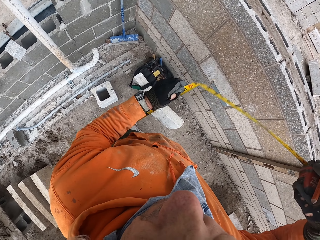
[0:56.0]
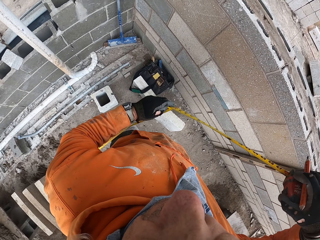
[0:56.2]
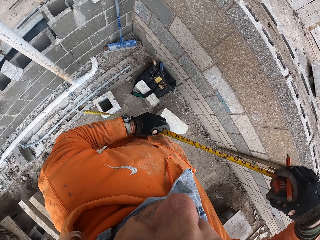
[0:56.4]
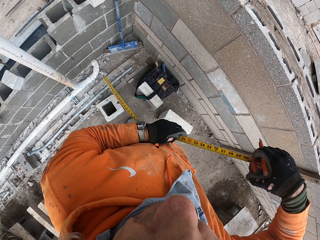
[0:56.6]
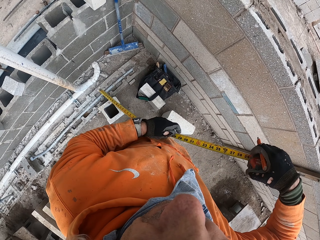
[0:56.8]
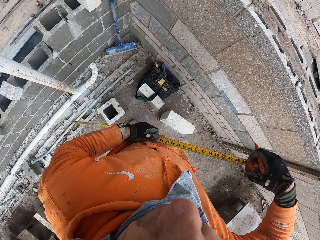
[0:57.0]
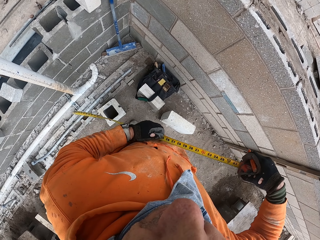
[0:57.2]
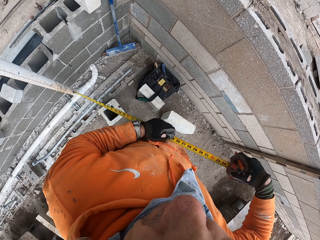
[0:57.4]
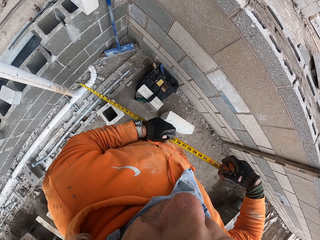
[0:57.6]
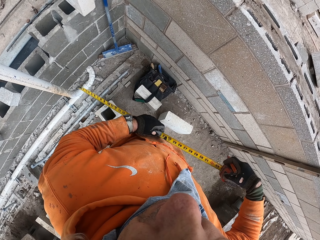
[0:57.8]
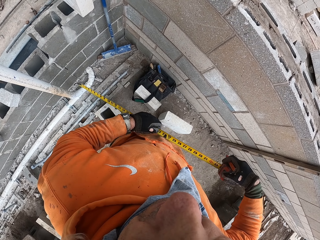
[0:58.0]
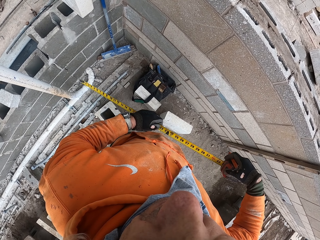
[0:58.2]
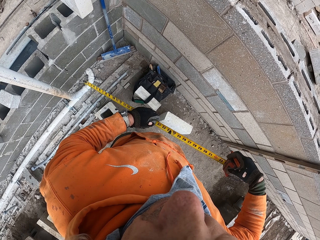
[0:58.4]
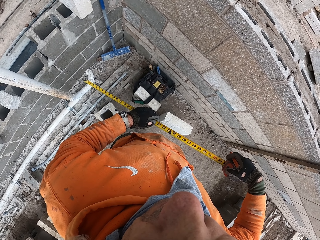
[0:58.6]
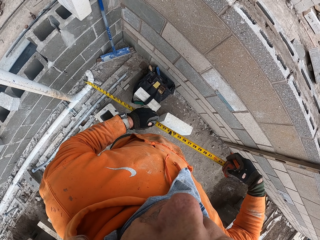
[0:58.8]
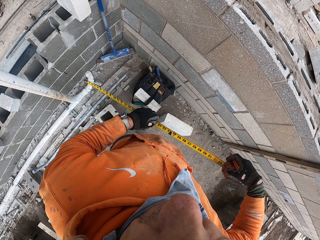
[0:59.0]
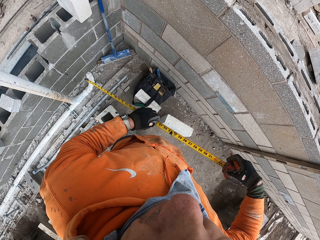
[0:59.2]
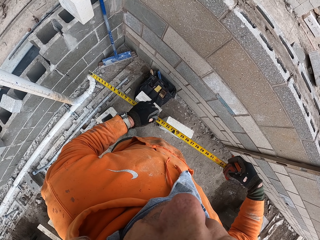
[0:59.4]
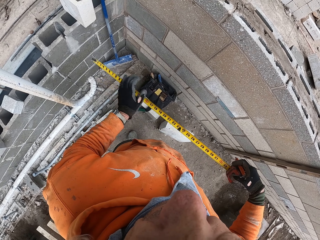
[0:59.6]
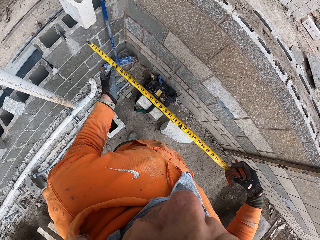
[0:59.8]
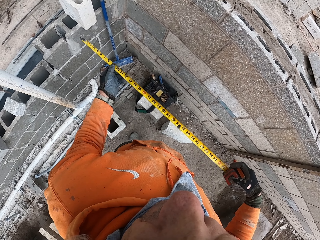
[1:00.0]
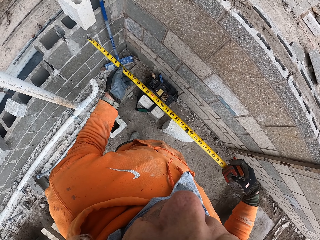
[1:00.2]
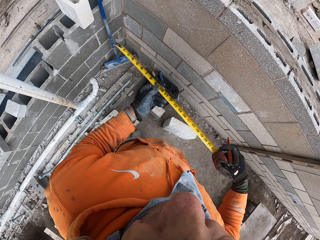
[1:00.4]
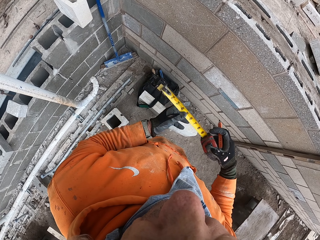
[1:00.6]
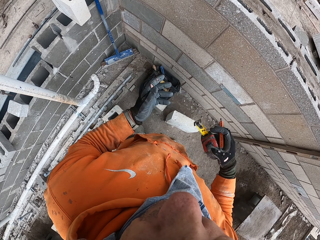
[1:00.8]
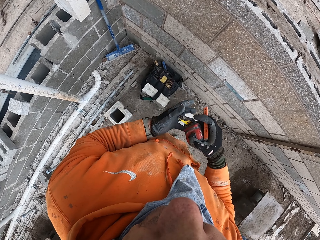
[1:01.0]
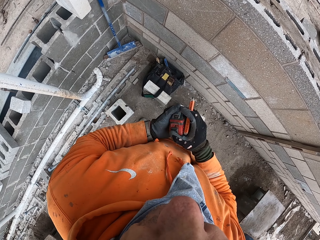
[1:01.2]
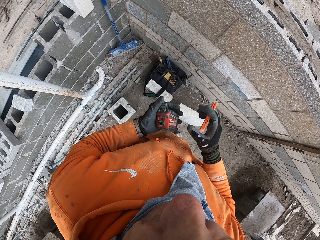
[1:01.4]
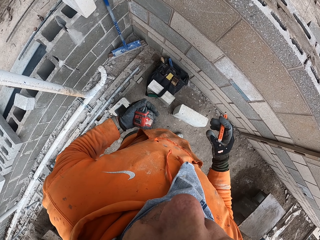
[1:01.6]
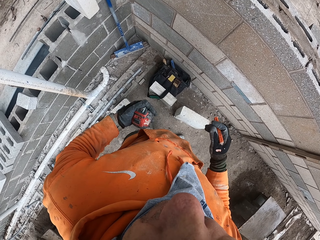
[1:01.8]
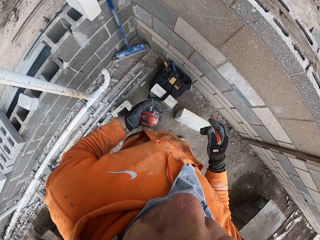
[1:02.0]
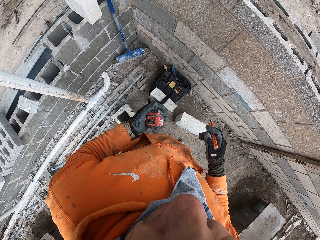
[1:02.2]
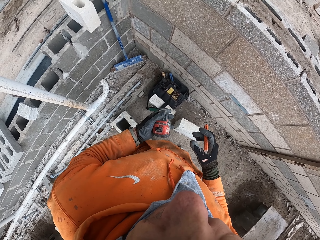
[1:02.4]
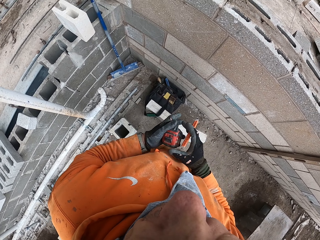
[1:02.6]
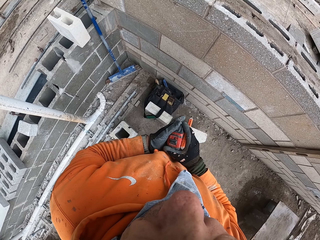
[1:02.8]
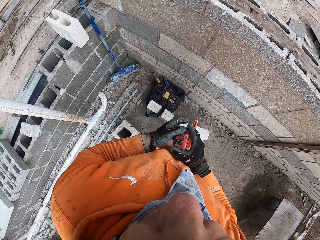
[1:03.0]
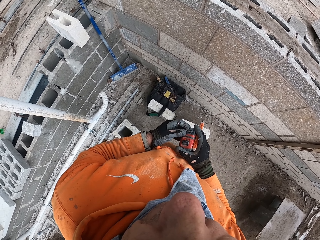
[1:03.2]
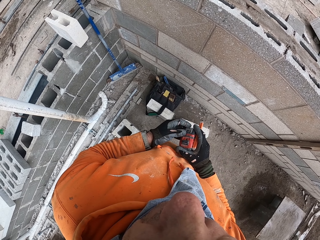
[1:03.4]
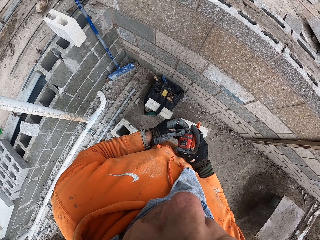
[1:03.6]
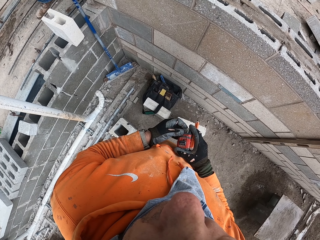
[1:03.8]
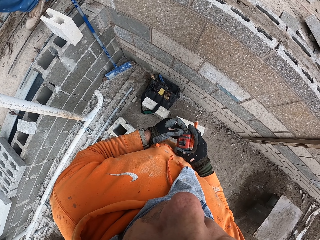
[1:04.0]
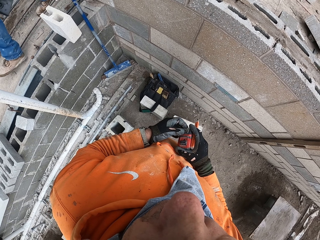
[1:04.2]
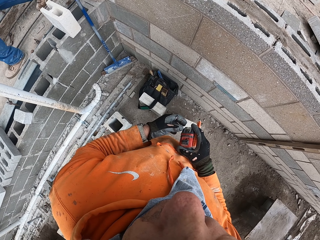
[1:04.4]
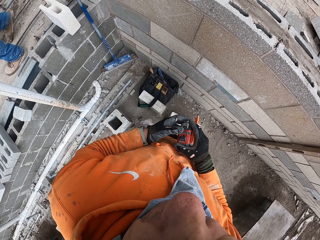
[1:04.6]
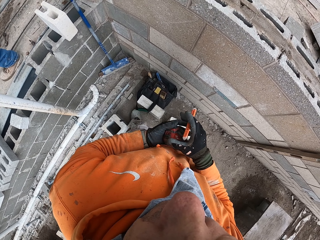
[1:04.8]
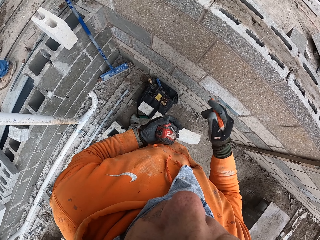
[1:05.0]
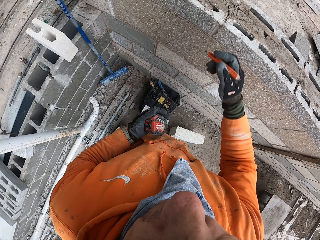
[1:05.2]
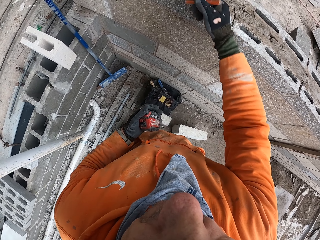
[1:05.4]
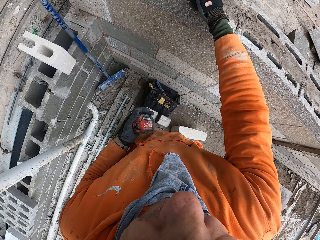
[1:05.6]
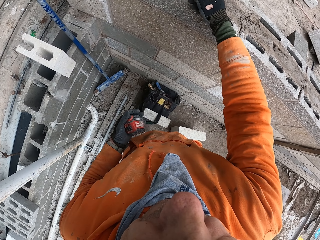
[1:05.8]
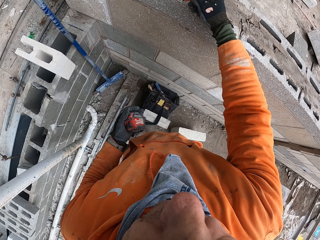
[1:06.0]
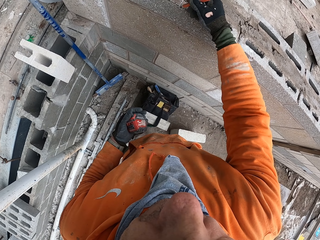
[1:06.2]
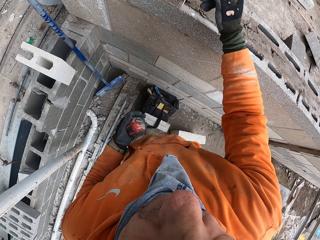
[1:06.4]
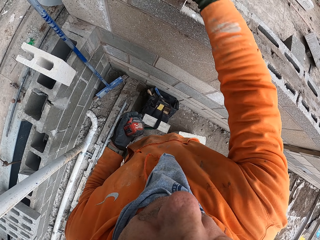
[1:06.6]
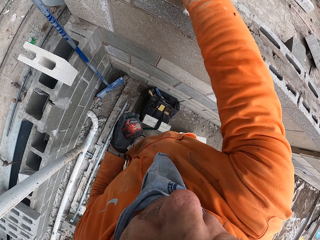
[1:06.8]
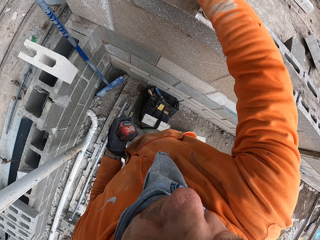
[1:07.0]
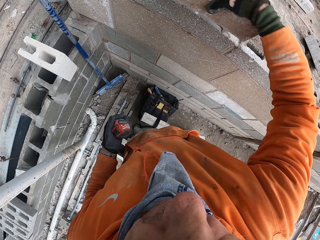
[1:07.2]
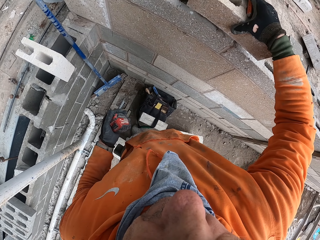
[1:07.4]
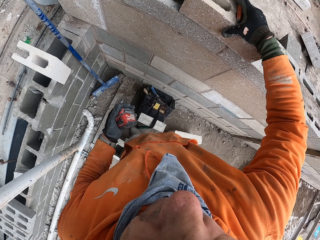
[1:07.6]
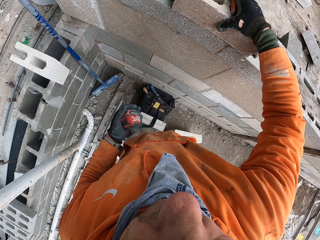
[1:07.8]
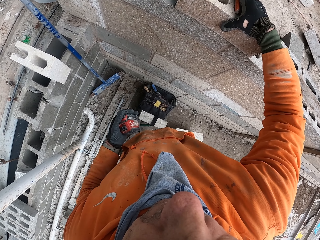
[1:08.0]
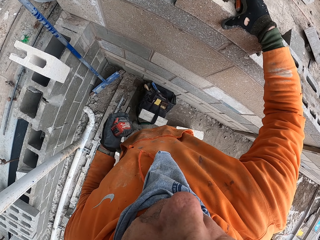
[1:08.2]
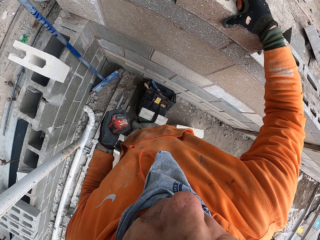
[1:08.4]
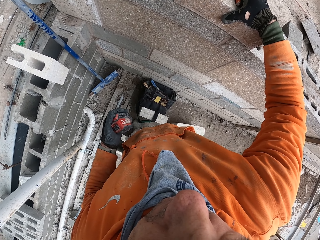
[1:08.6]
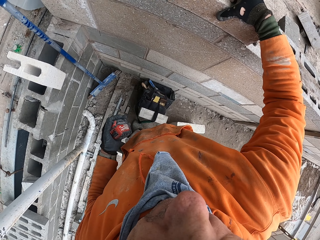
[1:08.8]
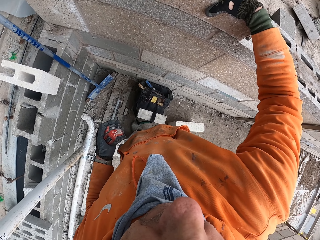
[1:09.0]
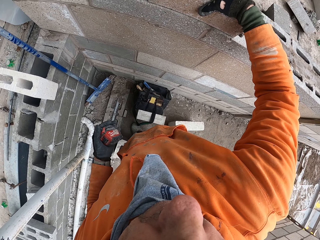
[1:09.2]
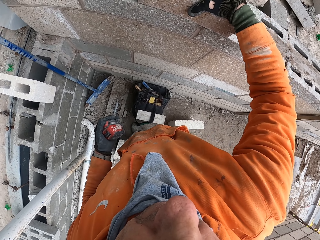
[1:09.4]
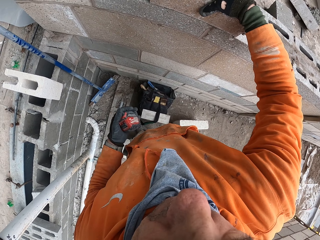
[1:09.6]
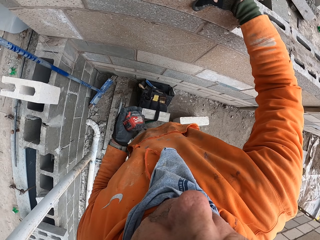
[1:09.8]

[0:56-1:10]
The camera wearer stares at the tape measure in his hands. He releases his hand from the tape and holds the tape. He returns the tape in using his left hand. He holds the tape measure and changes the tape measure from the right to the left hand. He stares at the wall. He changes the tape measure from the left to the right hand. He changes the tape measure from the right to the left hand. He moves his hand towards the hollow blocks. He marks on the wall with a pencil. He moves the brick or hollow block on the wall. He places the hollow block on other blocks.

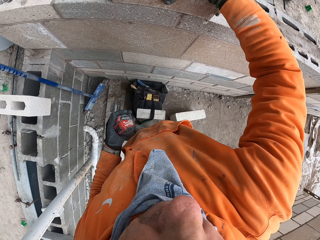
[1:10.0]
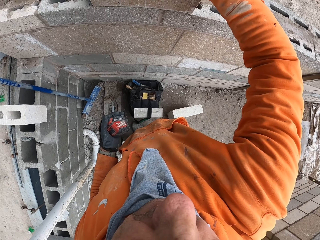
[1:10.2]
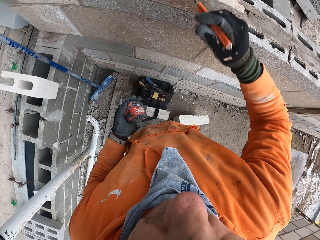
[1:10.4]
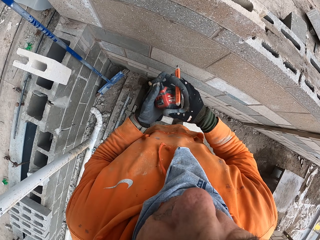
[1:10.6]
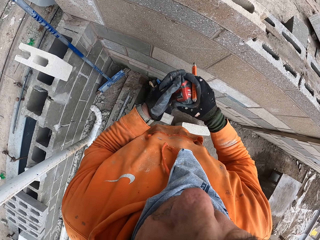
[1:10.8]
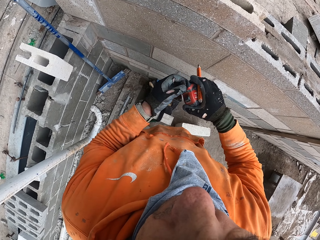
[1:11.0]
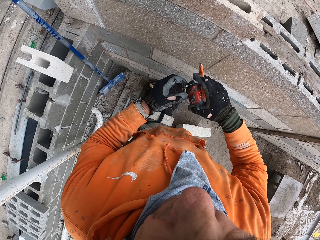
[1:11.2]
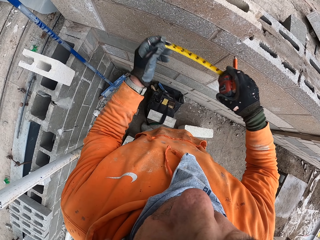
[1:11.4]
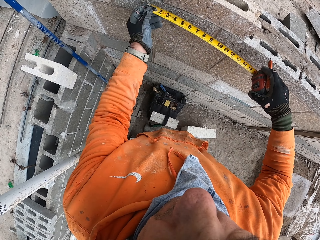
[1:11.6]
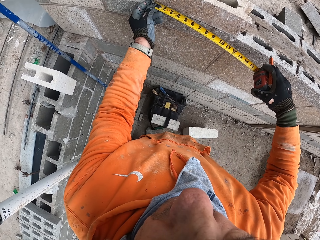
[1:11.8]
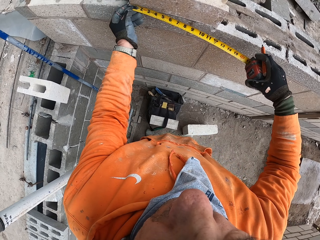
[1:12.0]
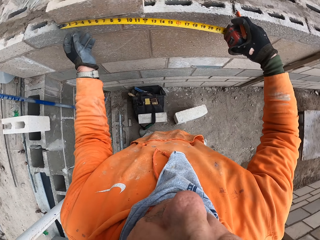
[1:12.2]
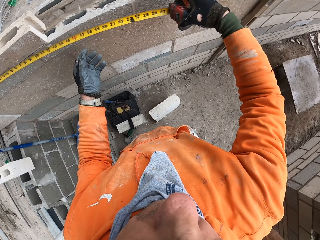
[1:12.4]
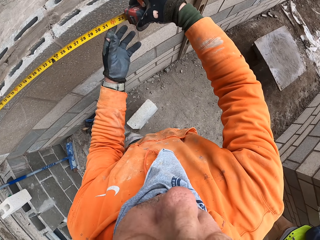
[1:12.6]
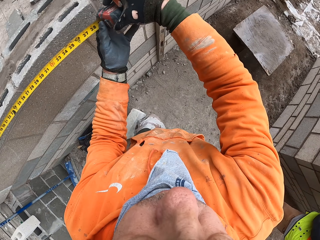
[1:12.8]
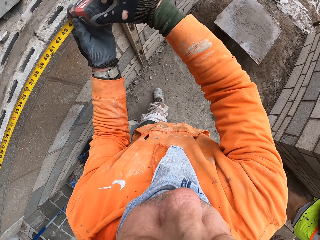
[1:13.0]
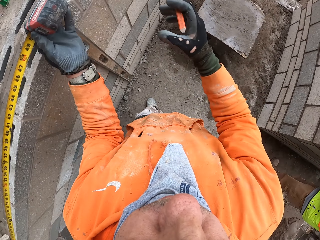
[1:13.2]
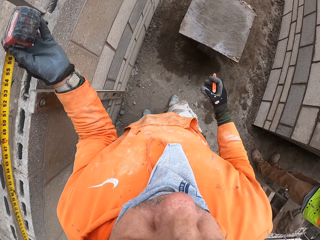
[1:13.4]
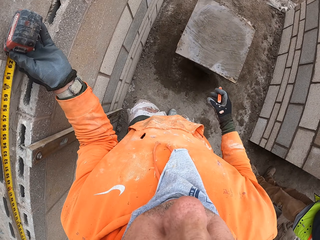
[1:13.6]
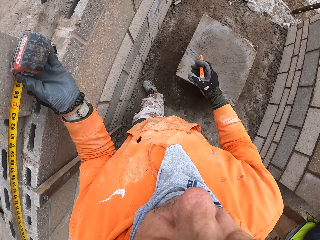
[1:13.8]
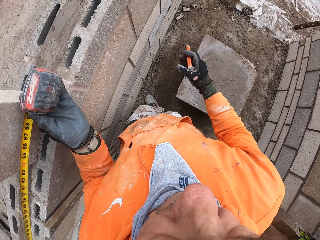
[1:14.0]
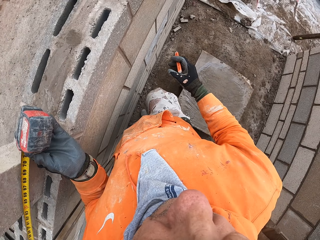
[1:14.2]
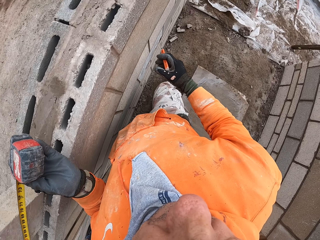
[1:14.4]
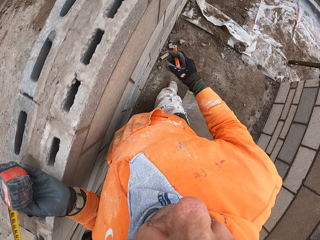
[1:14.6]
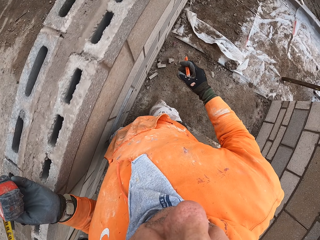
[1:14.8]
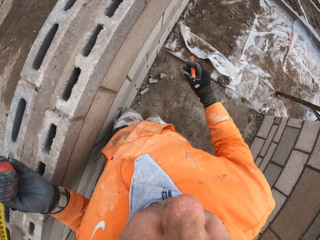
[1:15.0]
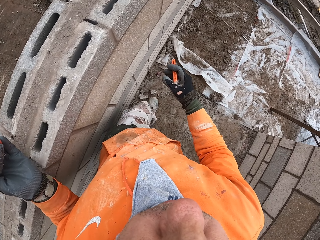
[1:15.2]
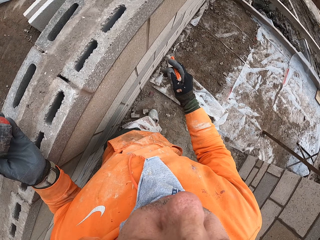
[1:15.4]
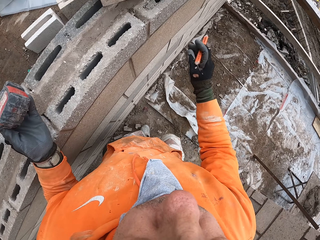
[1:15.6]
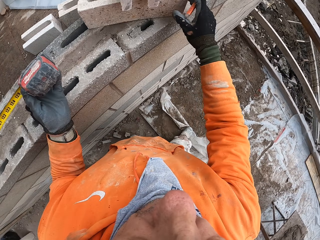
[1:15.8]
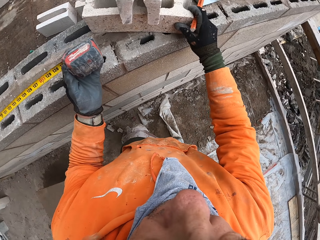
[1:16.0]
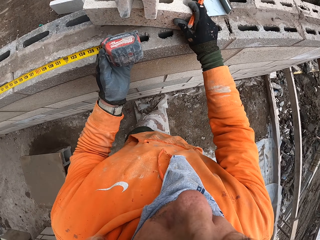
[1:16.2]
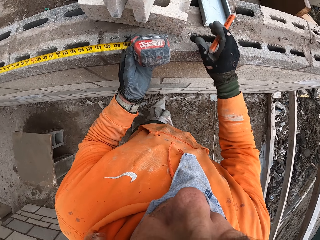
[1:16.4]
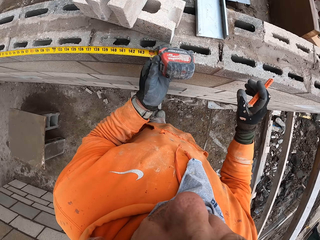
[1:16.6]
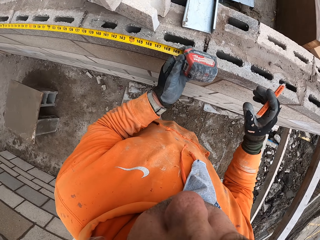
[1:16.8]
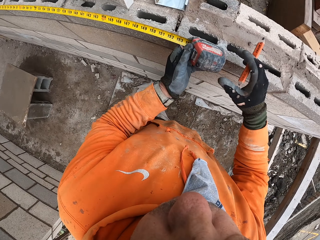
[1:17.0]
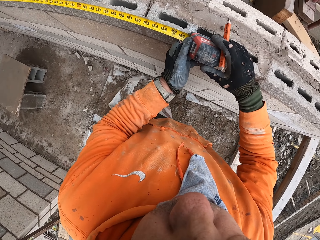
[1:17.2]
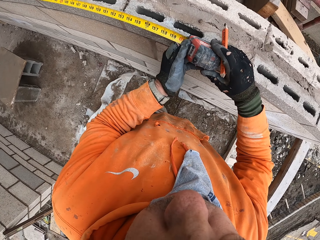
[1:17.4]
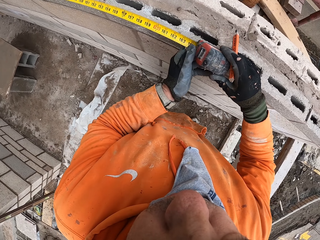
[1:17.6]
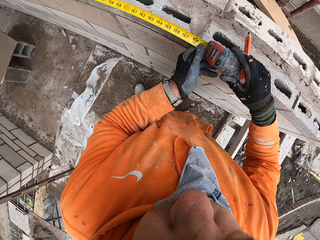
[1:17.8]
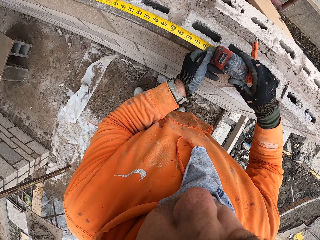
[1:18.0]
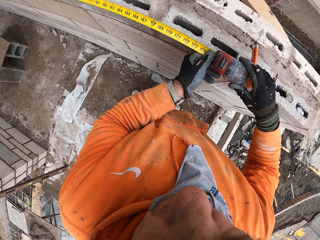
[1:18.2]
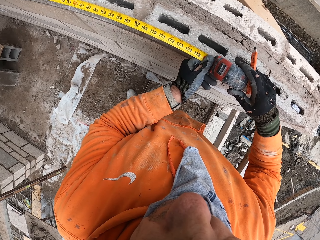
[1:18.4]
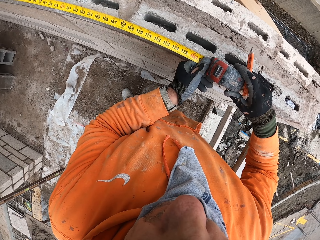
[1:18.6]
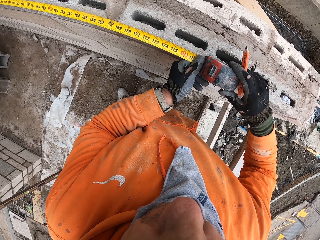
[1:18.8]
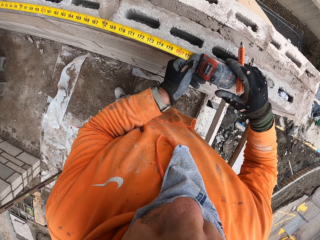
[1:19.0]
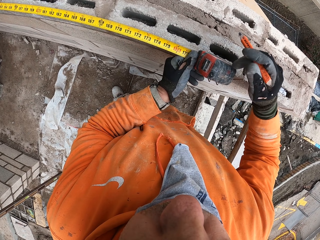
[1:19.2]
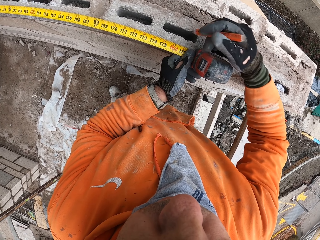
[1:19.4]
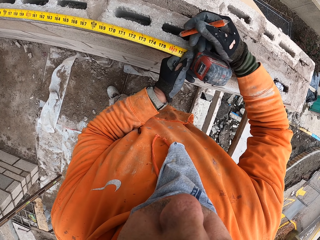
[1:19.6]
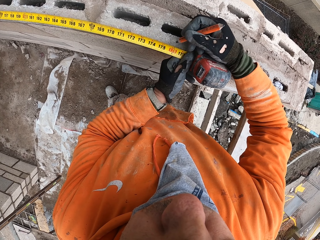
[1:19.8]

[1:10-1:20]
The camera wearer removes their hand from the hollow block. They hold the tape measure and pull the hook slot of the tape measure. They measure the wall with the tape measure. They place the hook slot on the hollow block and move their hands. They release the right hand from the tape measure and hold the tape measure with the left hand. They walk around a building site. They move the hollow block. They hold the tape measure with two hands and walk around the building site.
